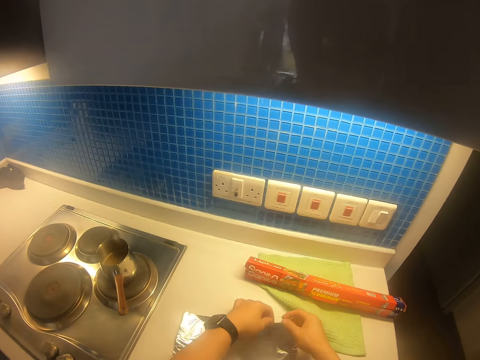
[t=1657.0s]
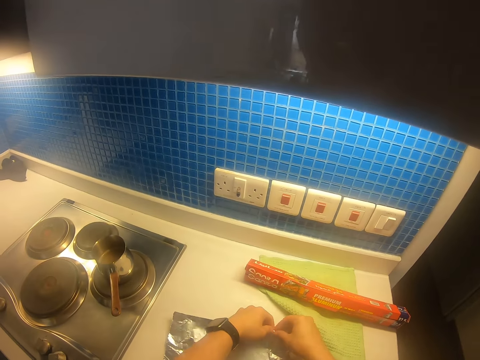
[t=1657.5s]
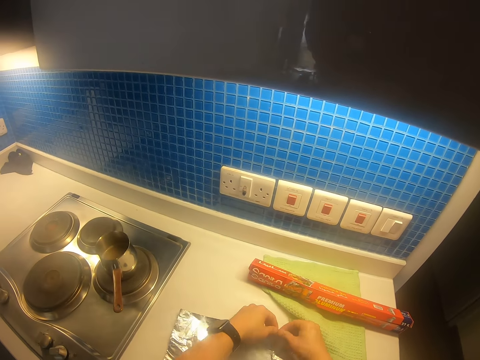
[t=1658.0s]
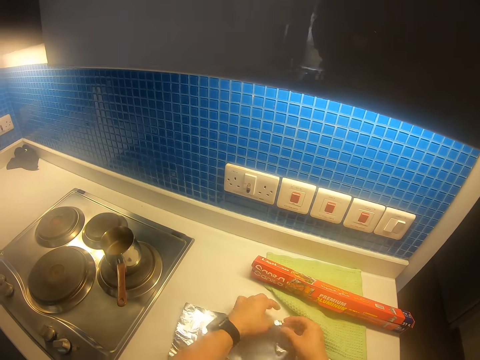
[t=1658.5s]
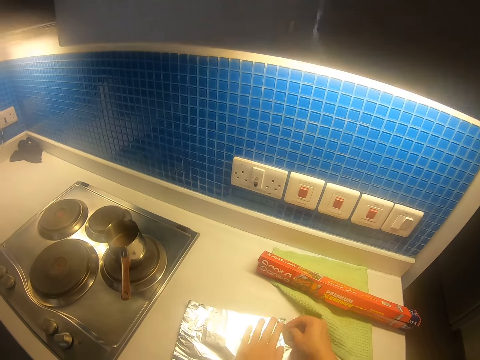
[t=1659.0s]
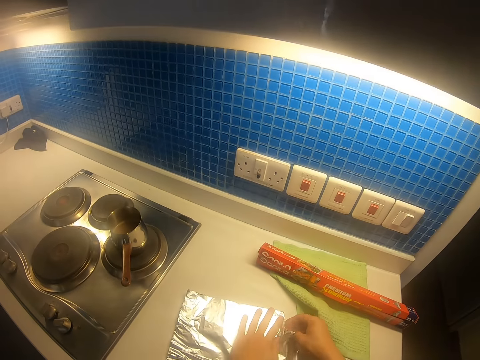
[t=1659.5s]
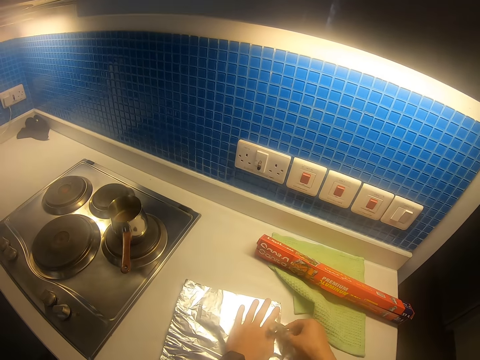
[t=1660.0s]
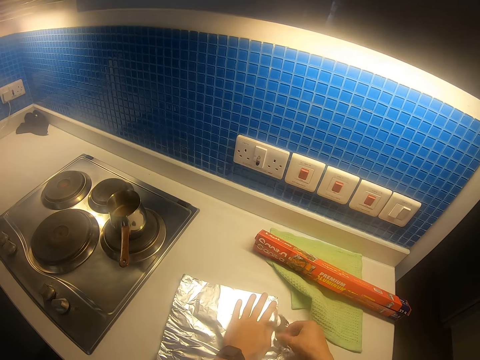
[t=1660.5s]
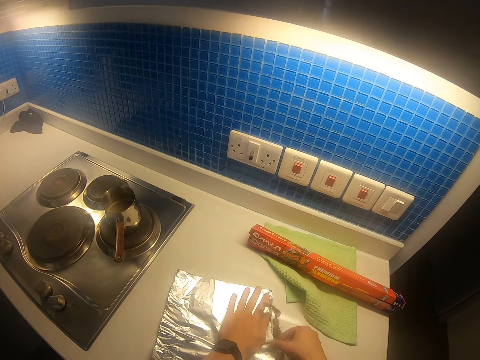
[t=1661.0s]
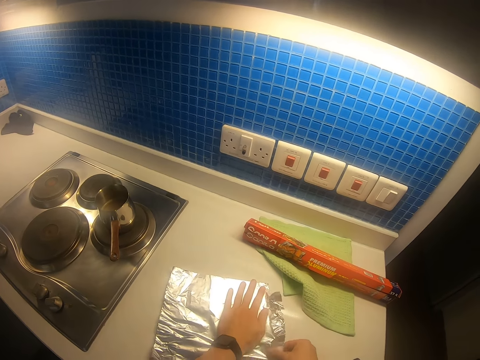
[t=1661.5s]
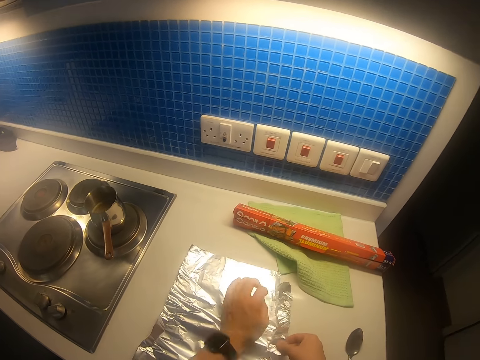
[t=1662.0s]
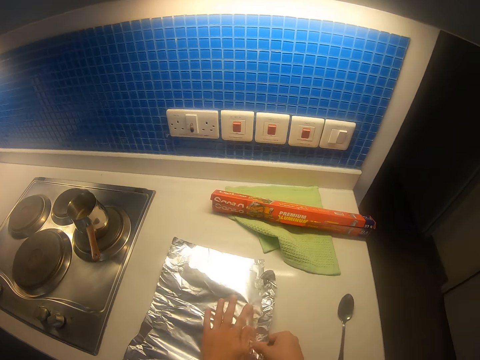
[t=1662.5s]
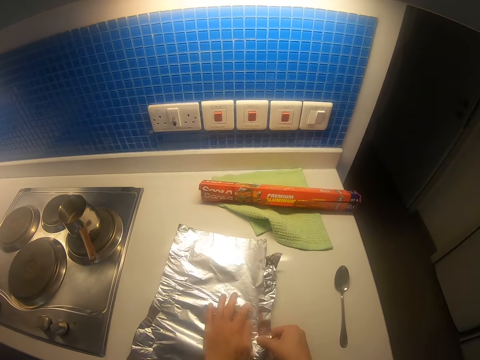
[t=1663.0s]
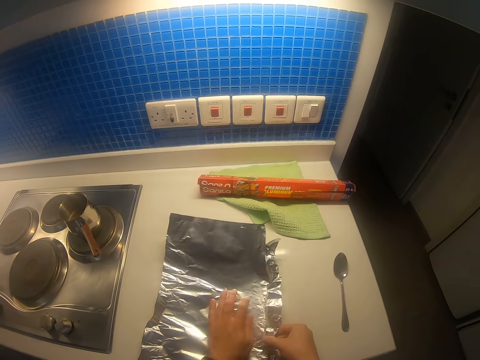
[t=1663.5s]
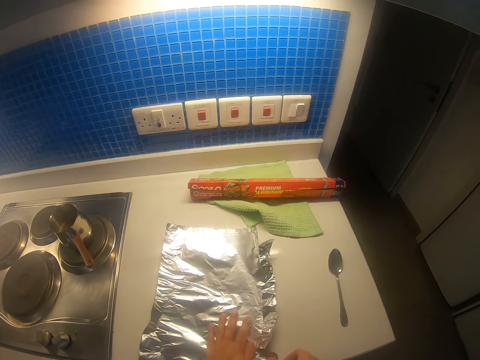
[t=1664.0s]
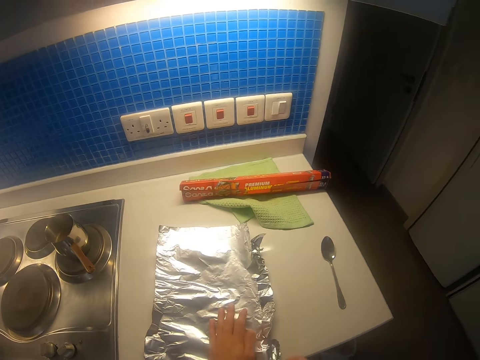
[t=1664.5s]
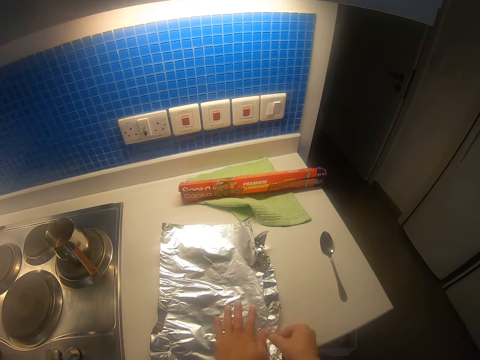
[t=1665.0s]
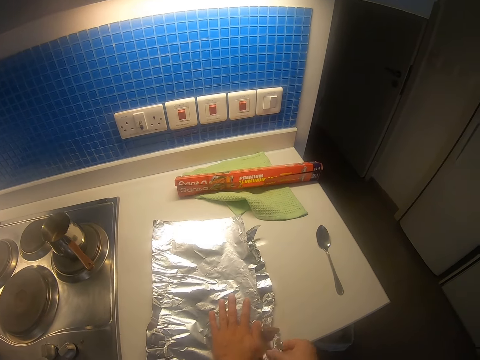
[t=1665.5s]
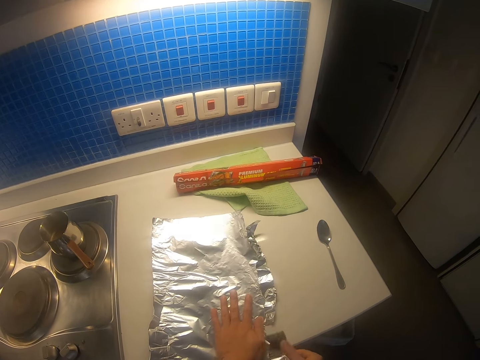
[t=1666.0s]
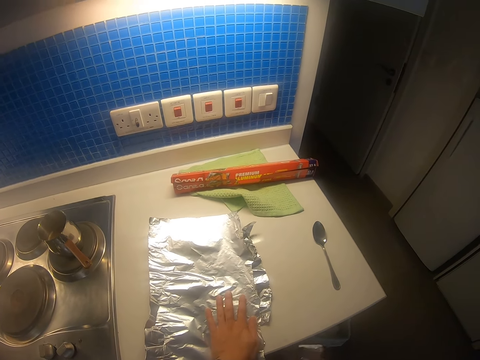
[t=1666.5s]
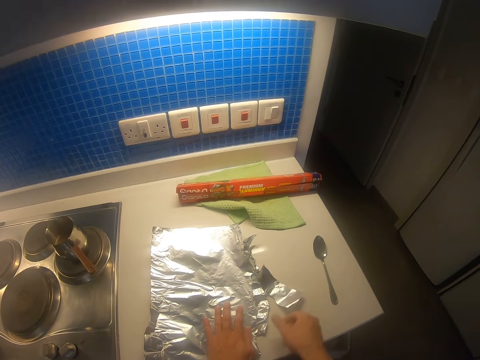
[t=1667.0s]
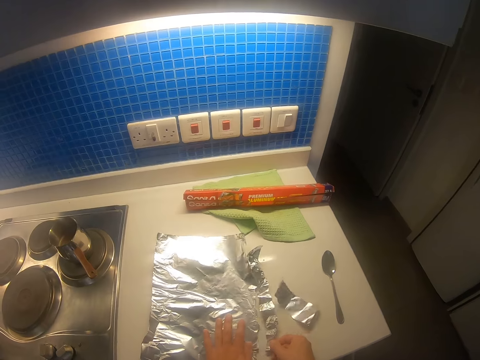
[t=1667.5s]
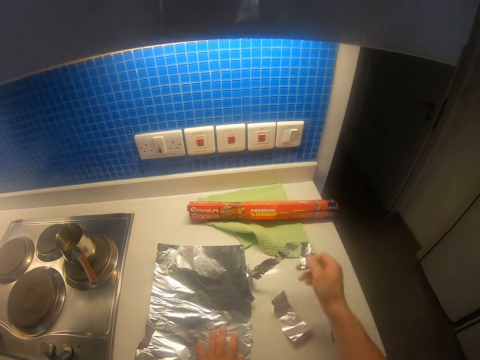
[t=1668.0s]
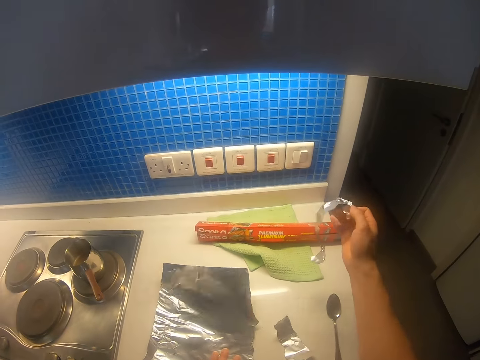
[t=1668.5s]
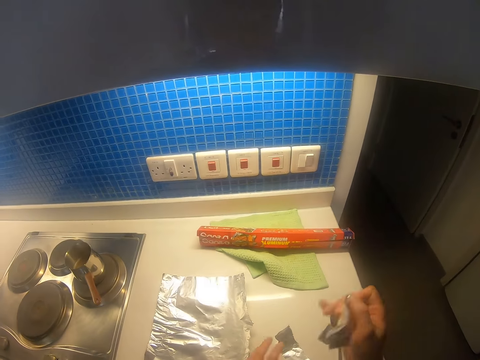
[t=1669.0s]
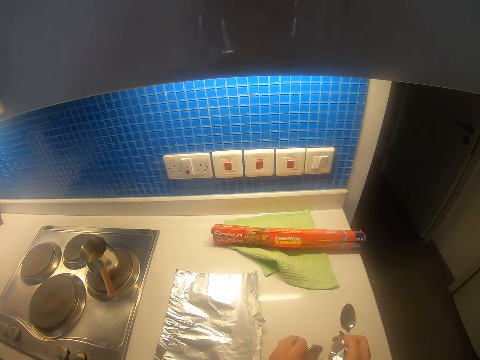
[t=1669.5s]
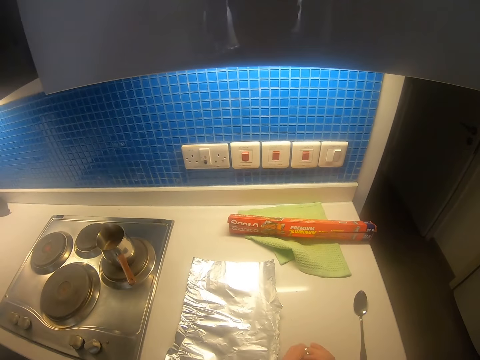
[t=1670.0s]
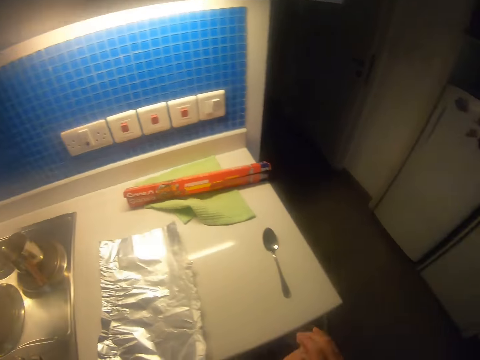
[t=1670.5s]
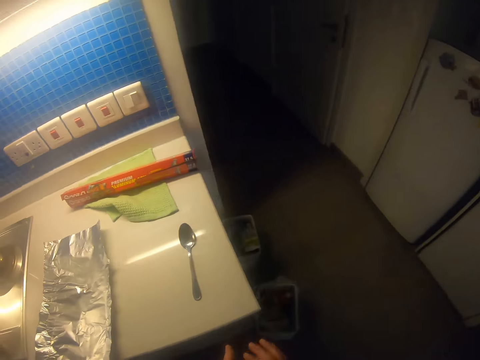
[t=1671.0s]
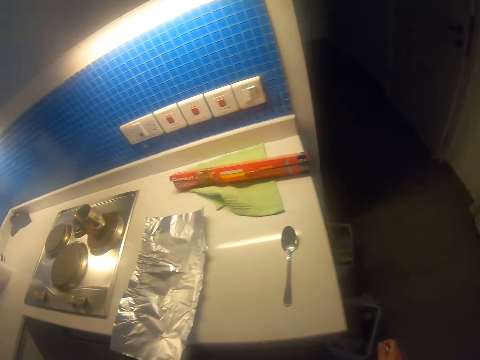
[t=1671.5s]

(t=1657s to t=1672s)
The camera wearer places the aluminum foil on the table. They cut the aluminum foil. They move the right hand. They pull the aluminum foil. They lift the aluminum foil. They squeeze the aluminum foil. They make a step.

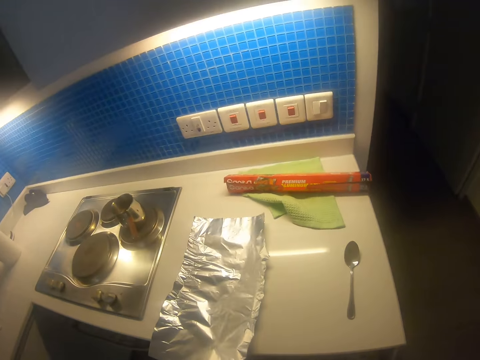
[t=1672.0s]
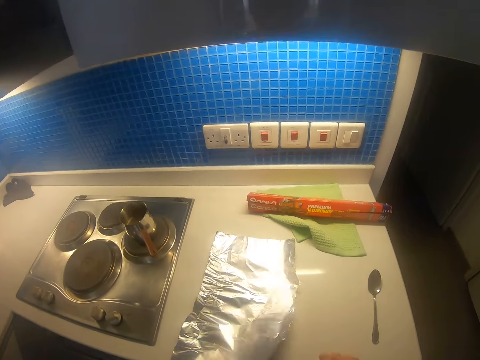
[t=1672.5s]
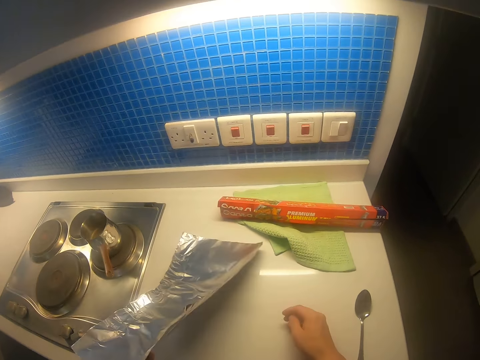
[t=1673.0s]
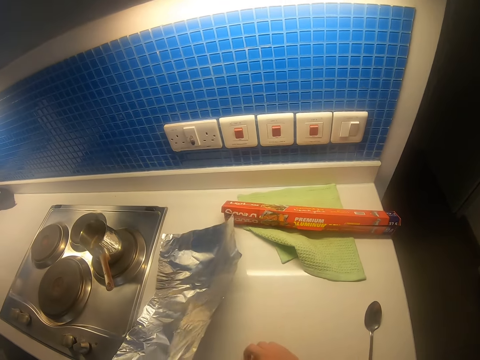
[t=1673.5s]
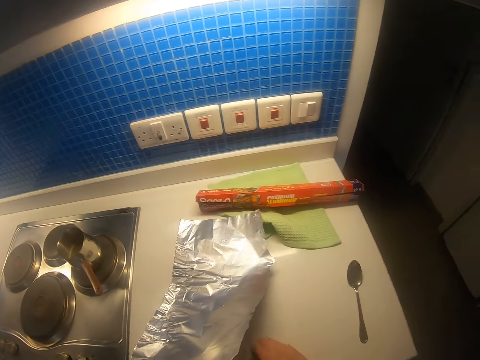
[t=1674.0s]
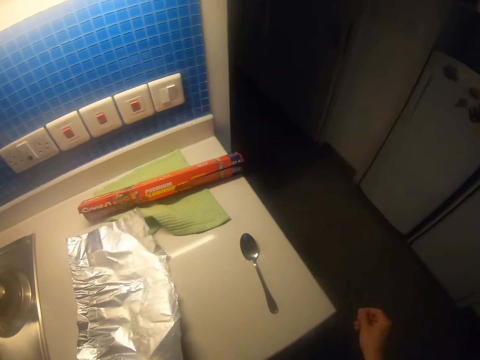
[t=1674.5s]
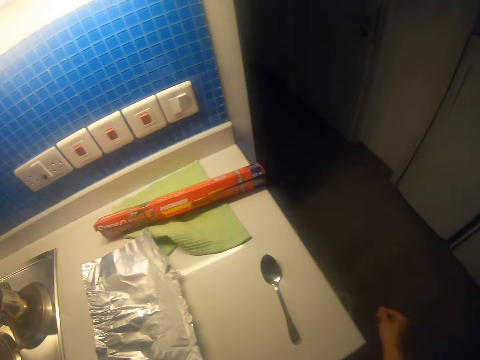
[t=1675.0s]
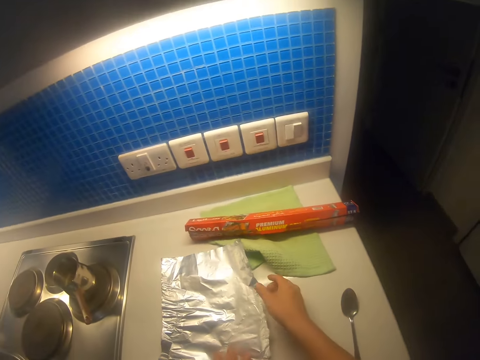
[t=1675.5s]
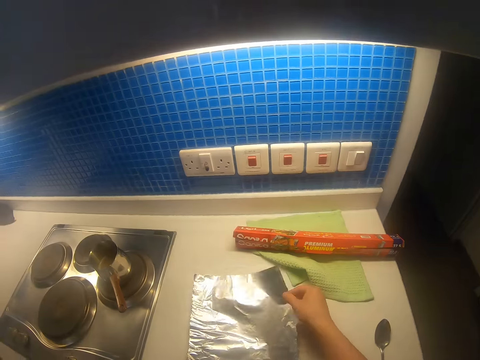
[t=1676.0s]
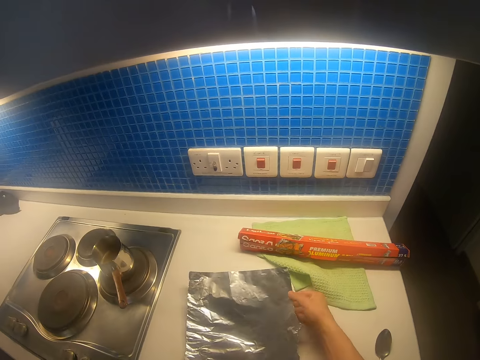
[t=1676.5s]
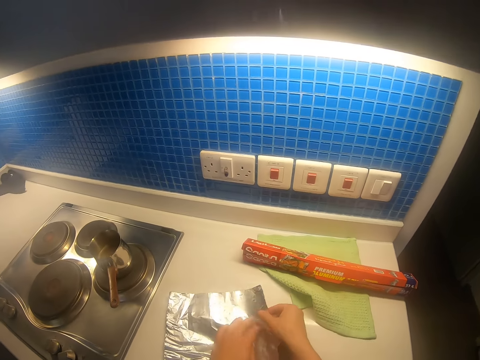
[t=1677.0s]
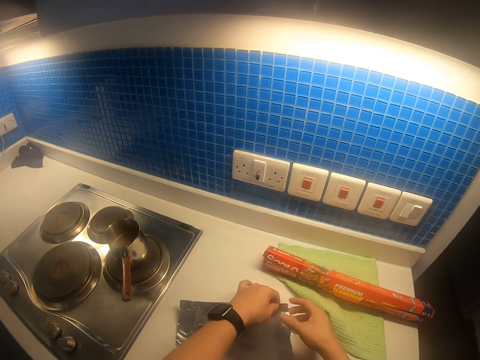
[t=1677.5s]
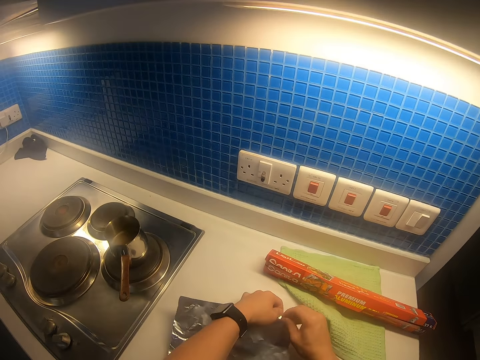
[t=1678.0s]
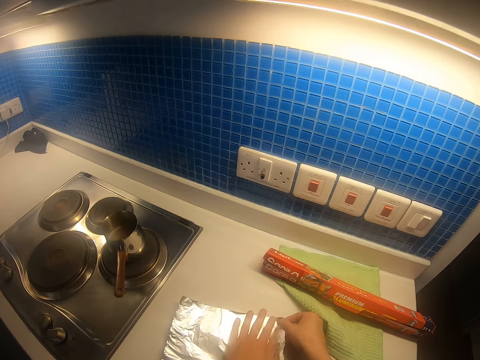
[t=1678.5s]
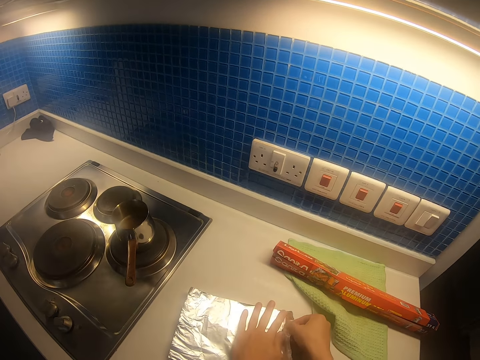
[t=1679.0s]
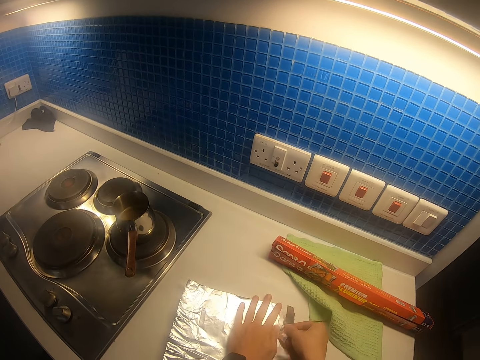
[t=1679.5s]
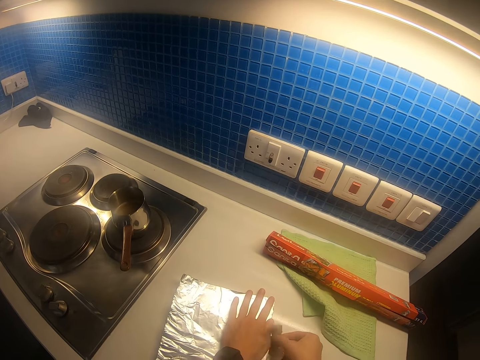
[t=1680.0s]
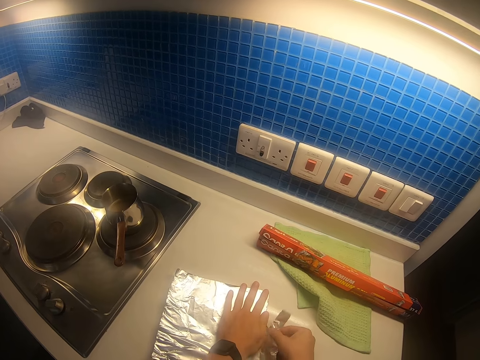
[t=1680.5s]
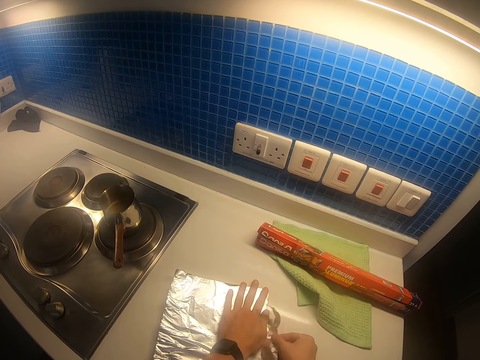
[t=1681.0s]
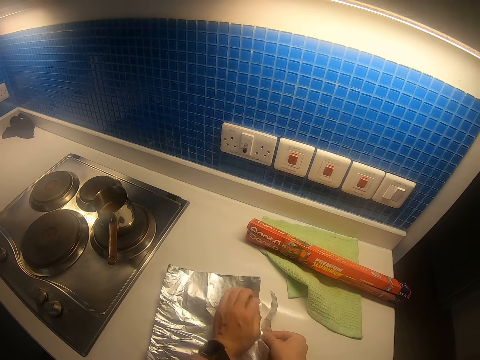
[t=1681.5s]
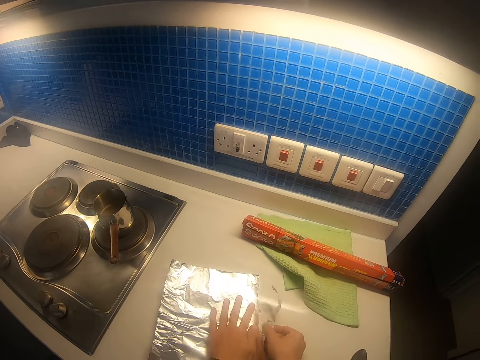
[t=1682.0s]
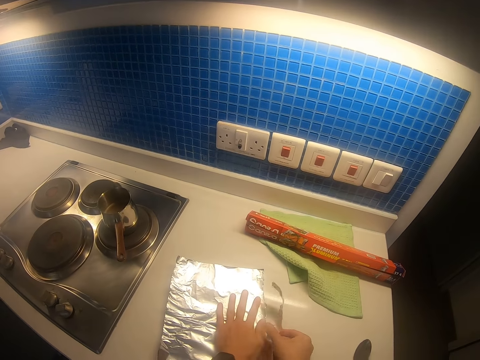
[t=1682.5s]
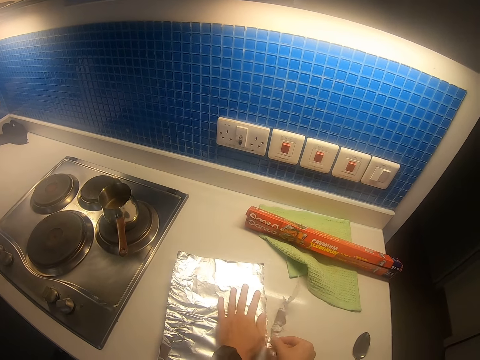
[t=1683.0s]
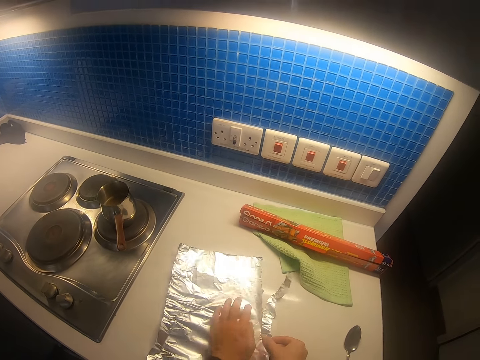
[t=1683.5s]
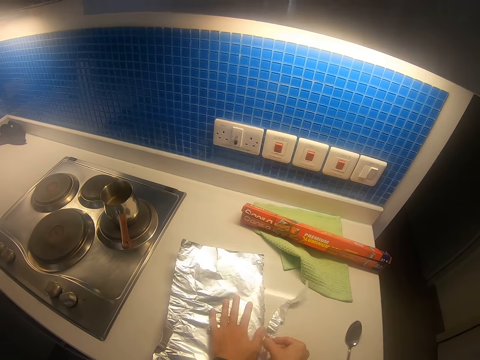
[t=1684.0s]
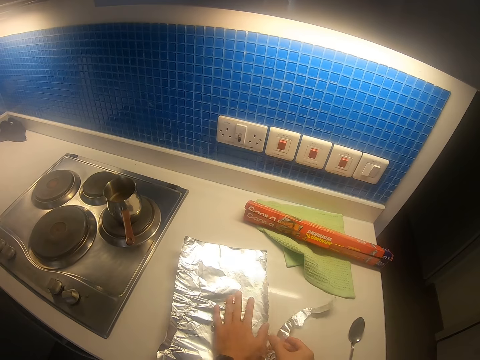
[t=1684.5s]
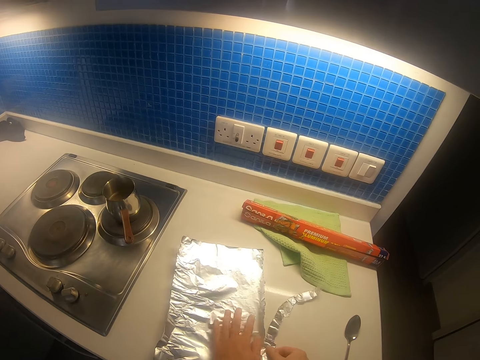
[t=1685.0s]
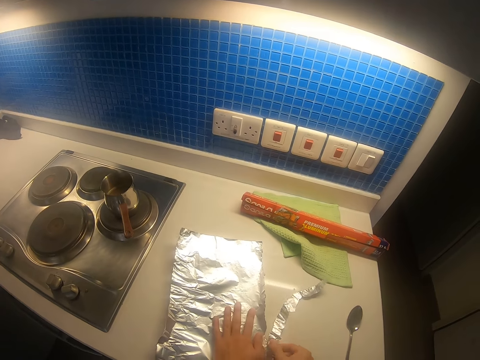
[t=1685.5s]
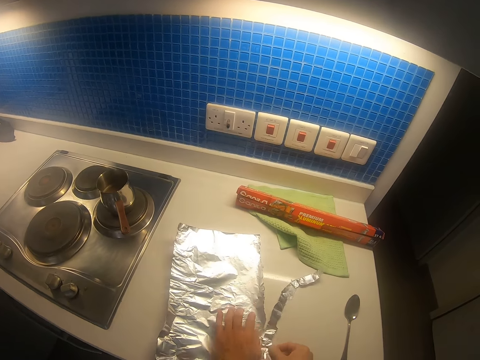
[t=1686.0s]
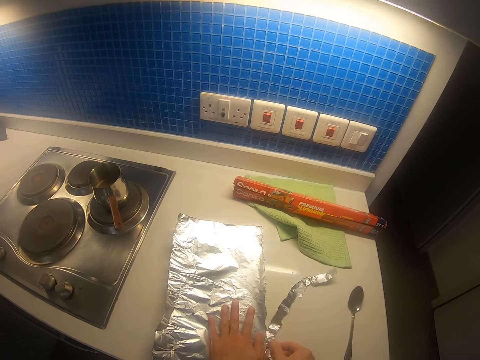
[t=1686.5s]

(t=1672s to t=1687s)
The camera wearer throws the aluminum foil on the dustbin. They make a step. They lift the aluminum foil. They move the right hand. They move the right hand again. They stretch the aluminum foil. They cut the aluminum foil.
